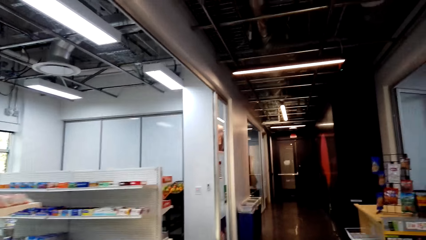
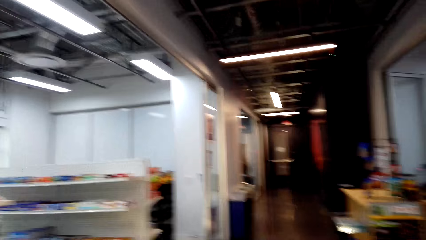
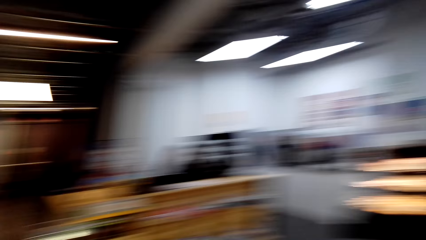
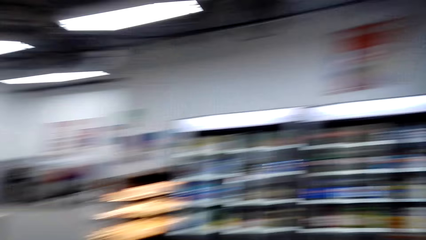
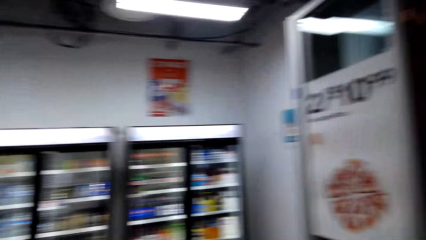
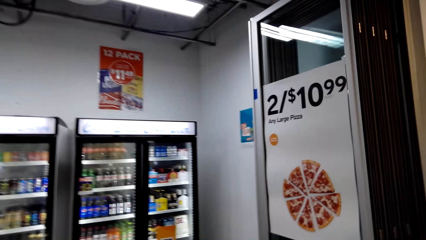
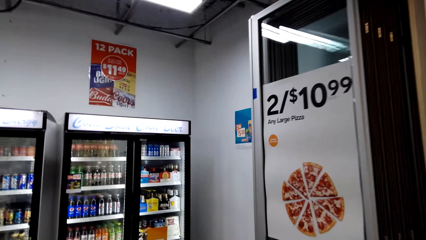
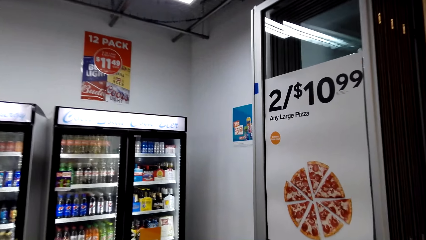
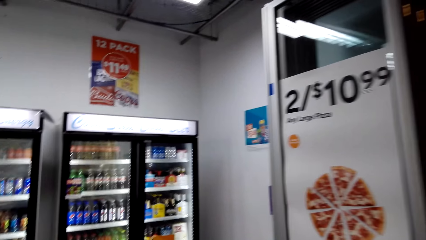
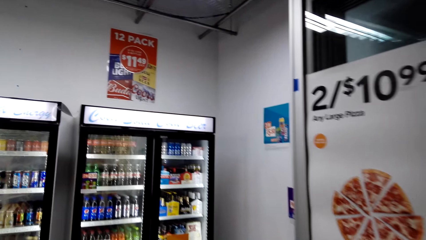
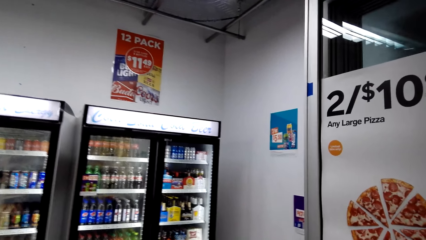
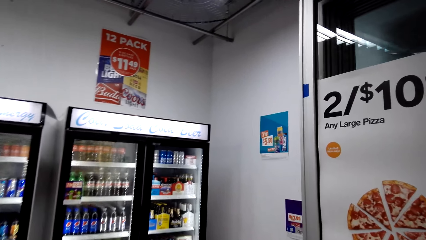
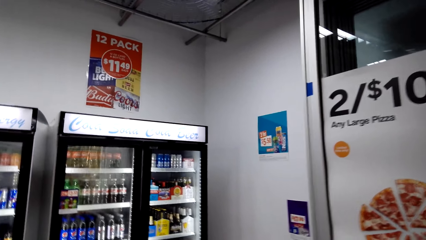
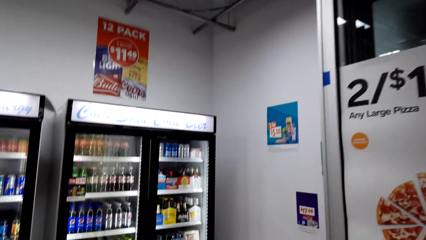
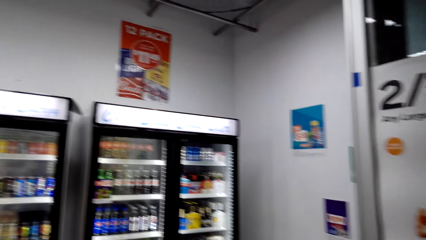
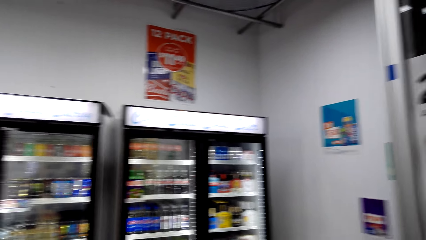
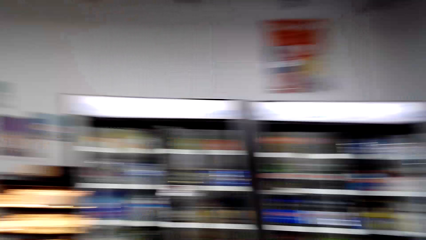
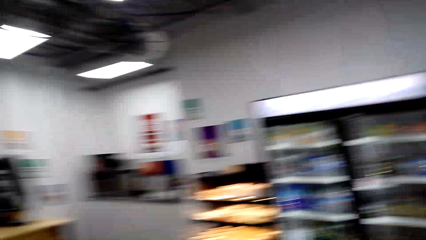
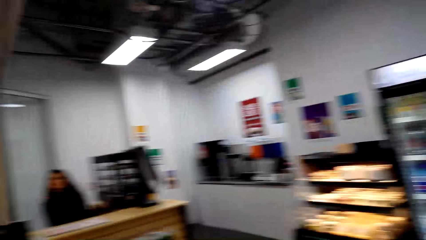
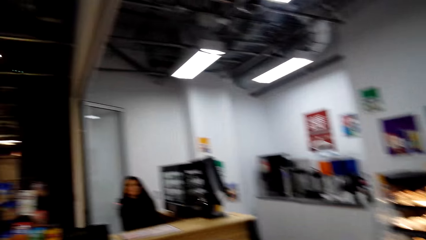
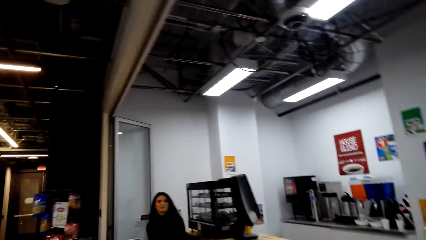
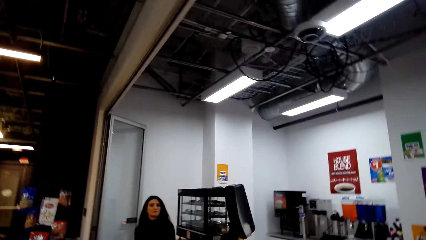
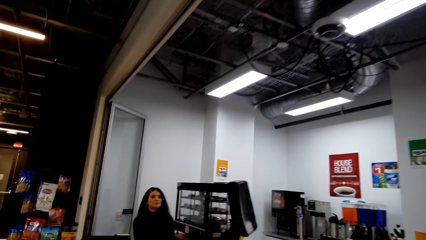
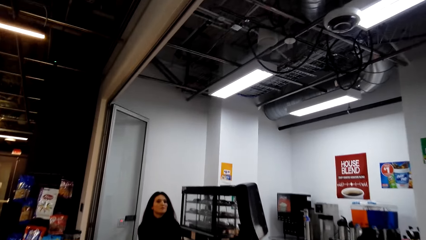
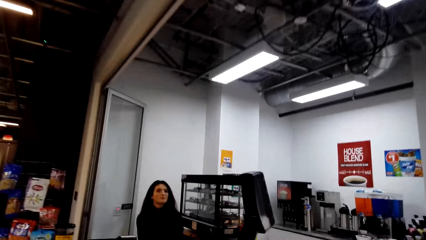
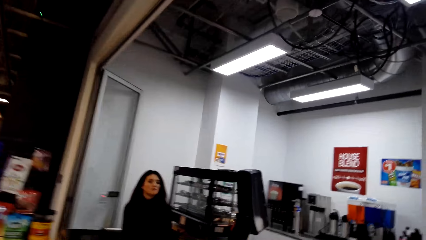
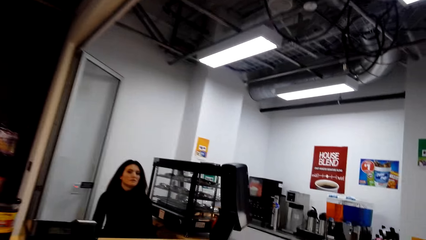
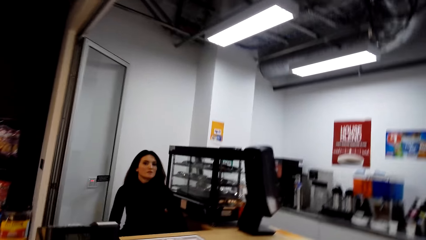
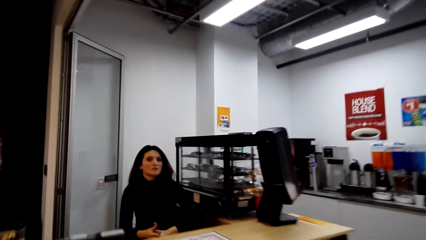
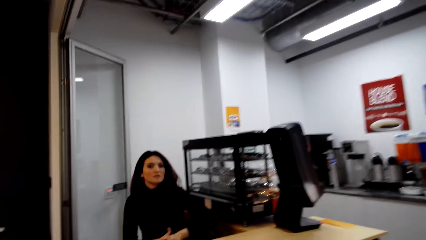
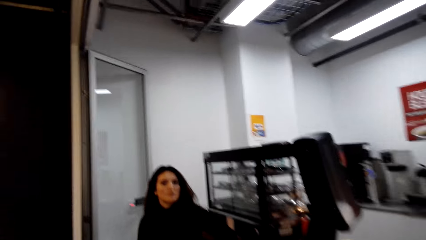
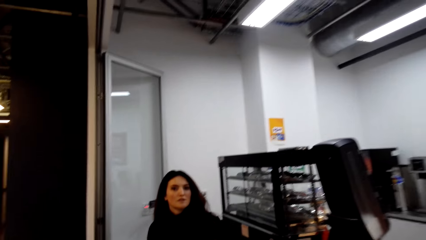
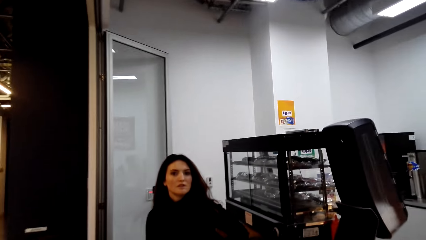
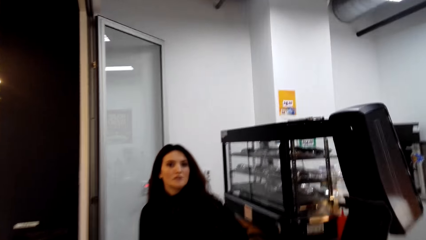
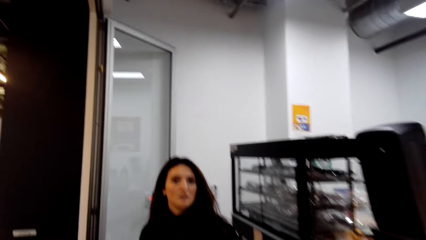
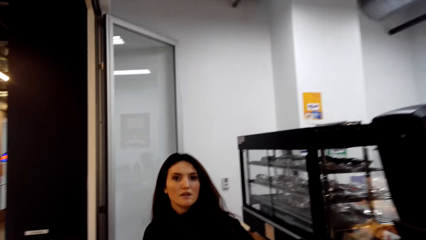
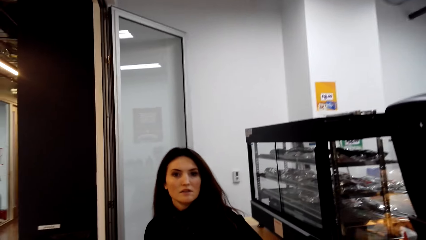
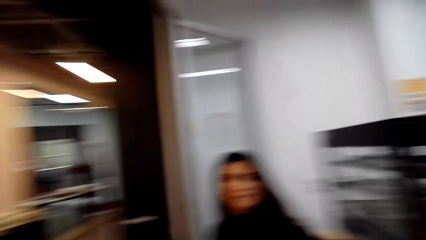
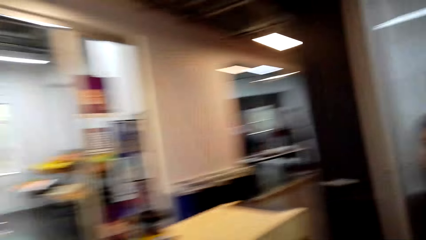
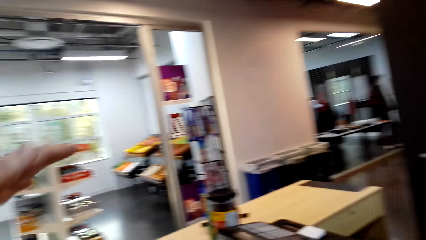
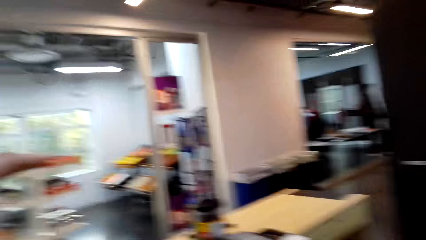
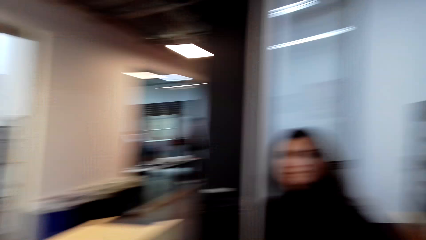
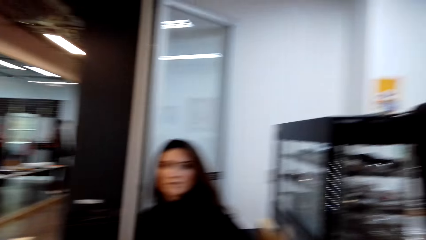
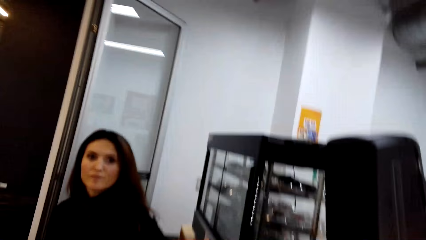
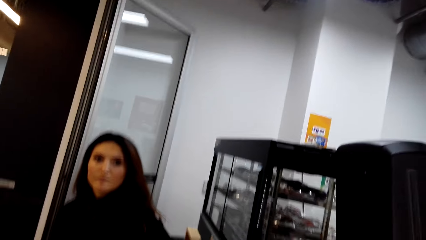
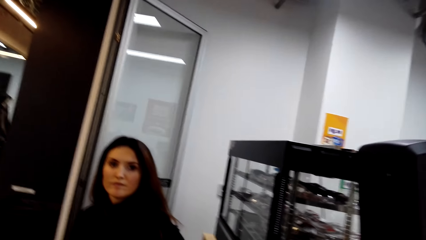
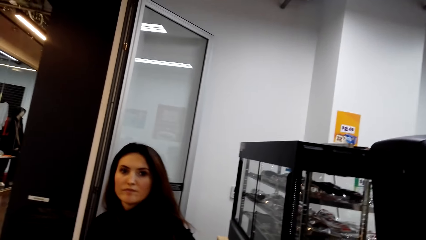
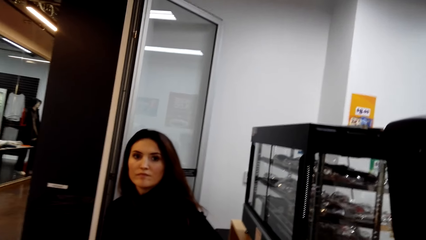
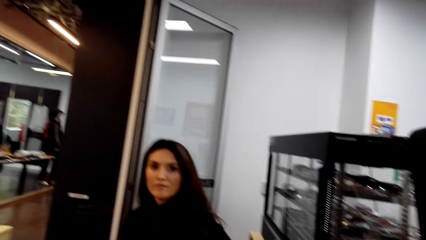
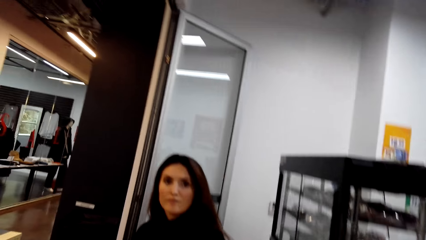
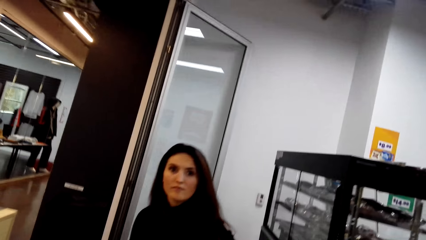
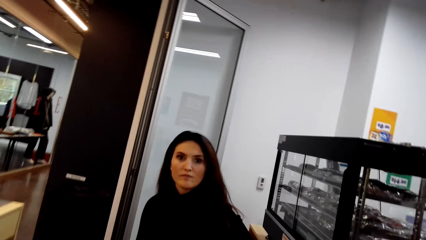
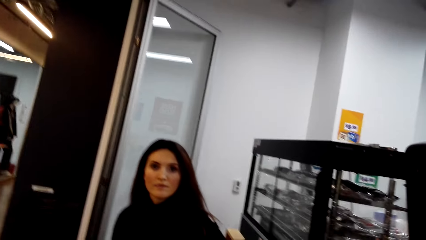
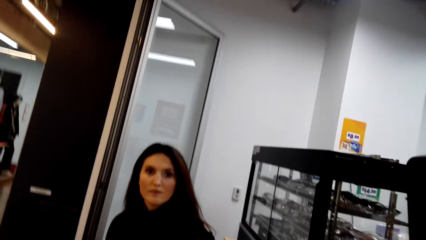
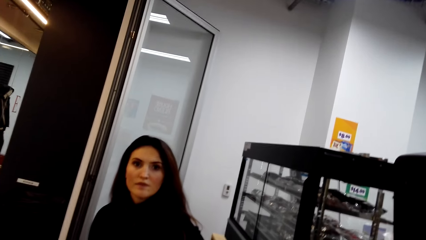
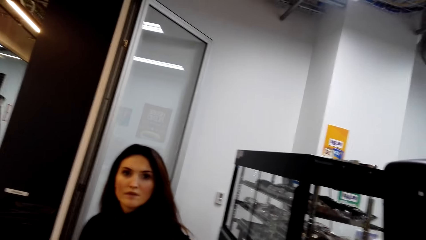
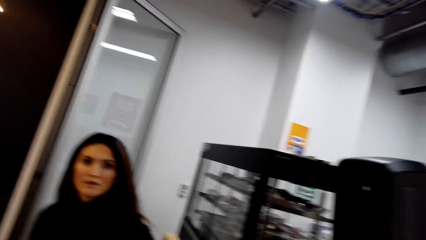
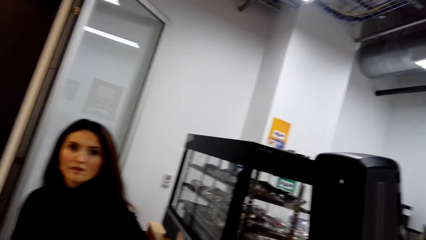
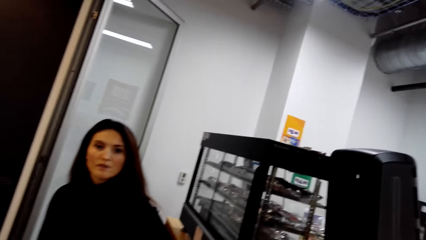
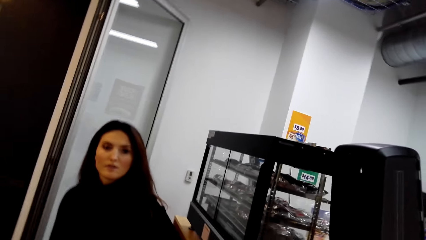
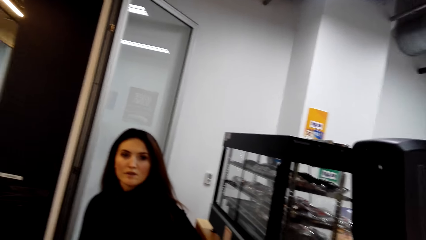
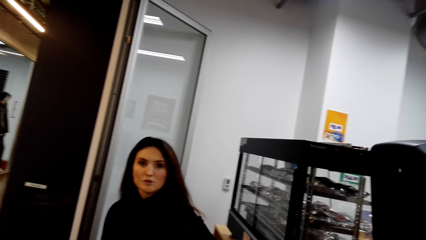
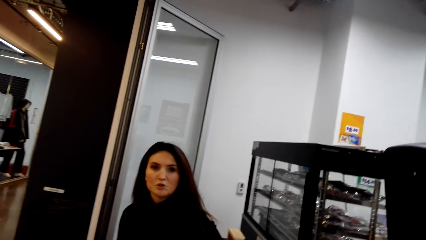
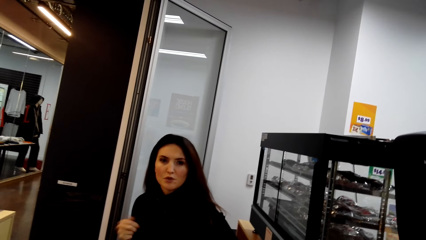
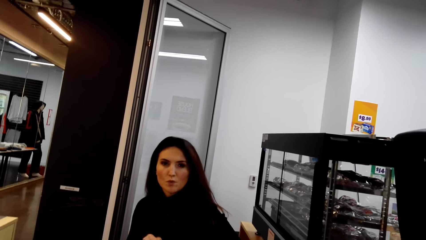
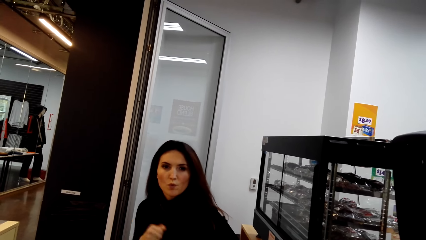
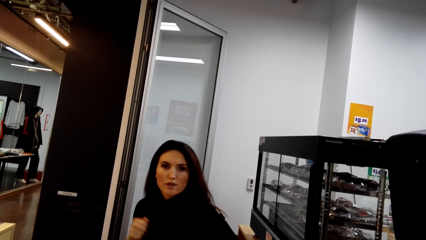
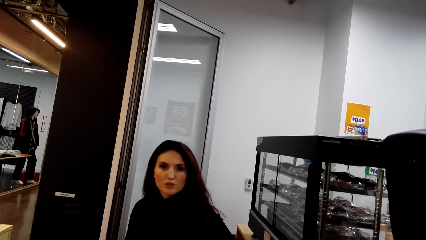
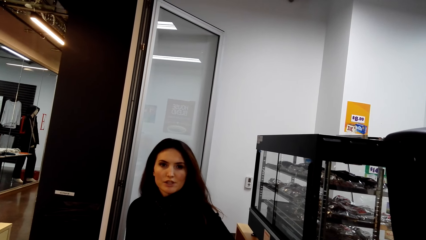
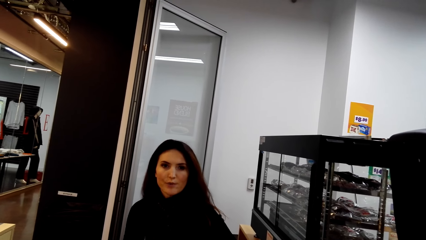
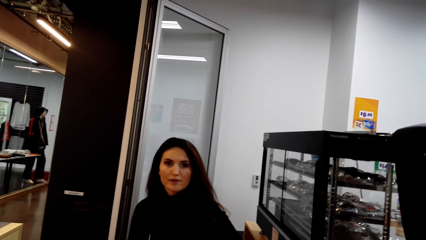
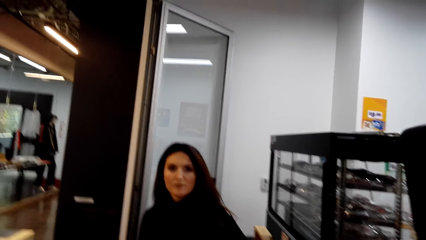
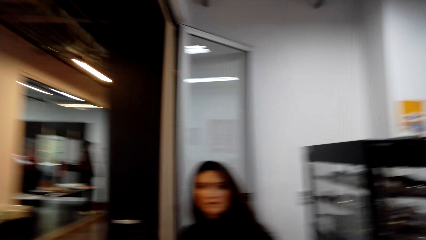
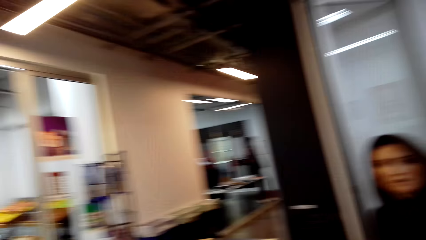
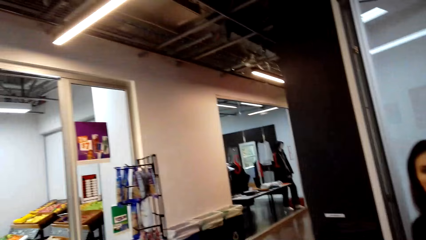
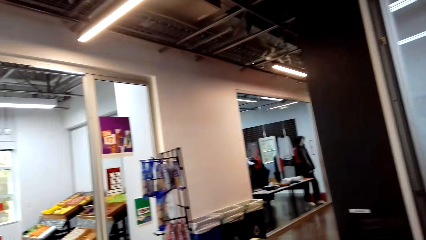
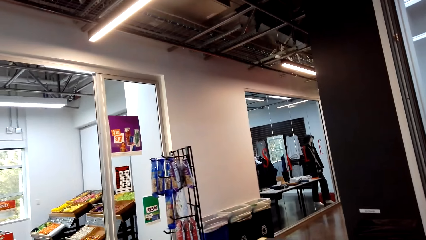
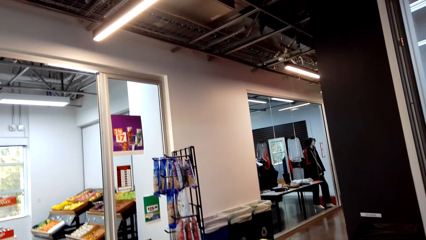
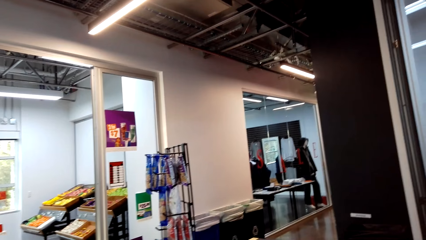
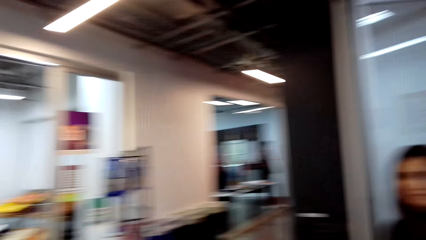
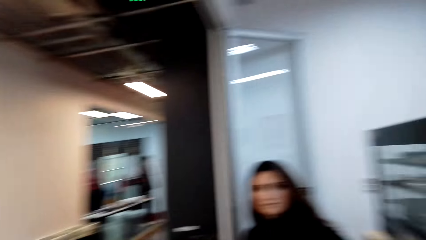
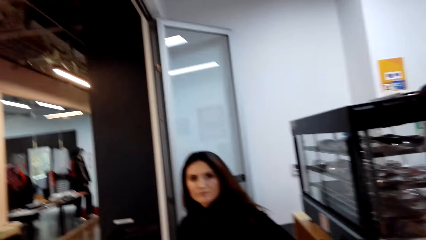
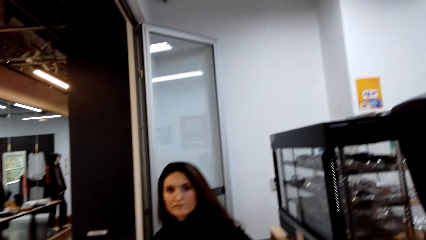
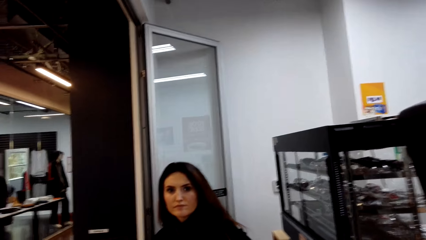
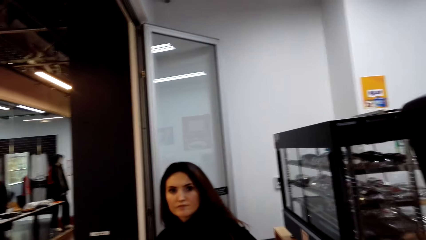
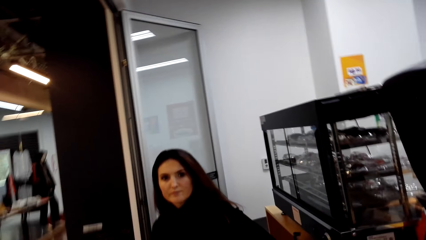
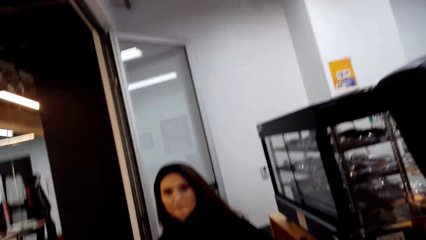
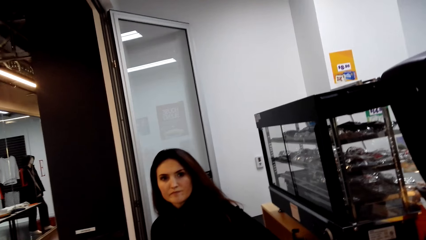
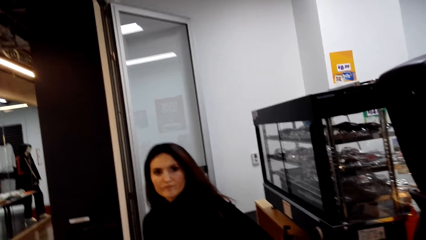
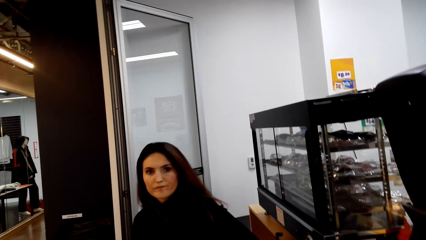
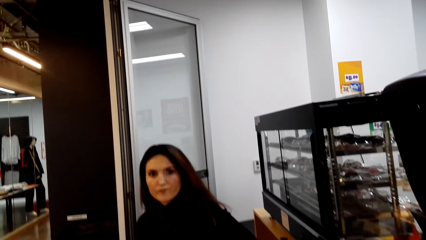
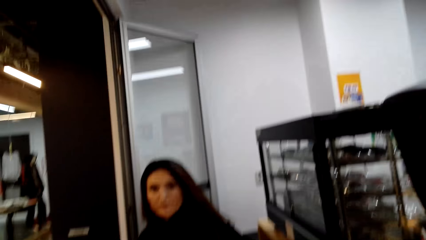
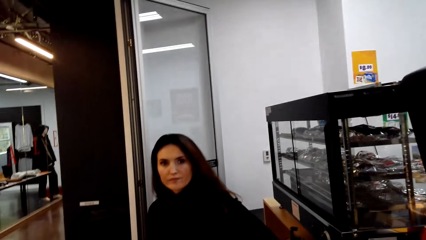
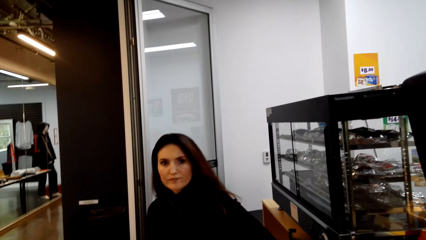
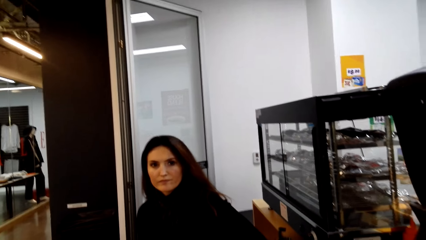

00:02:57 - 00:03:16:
The camera wearer walks in the supermarket. They turn around. They interact with a cashier. They walk in the supermarket. They turn around. They interact with the cashier. They talk to the cashier. They look around. They interact with the cashier.
